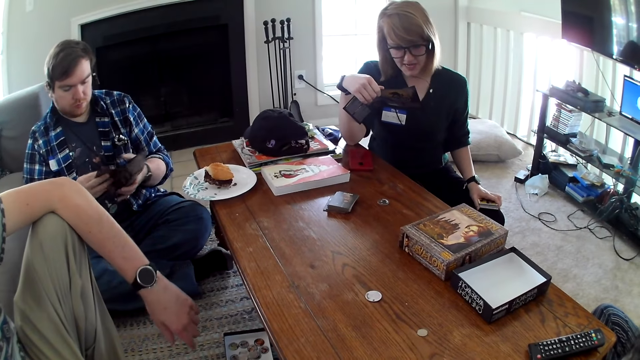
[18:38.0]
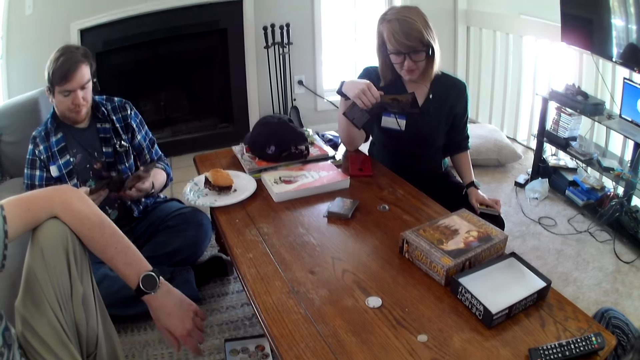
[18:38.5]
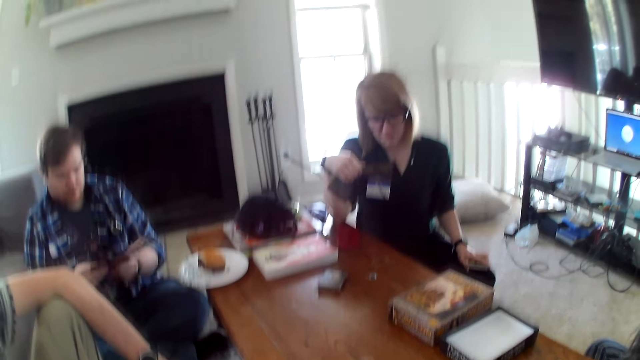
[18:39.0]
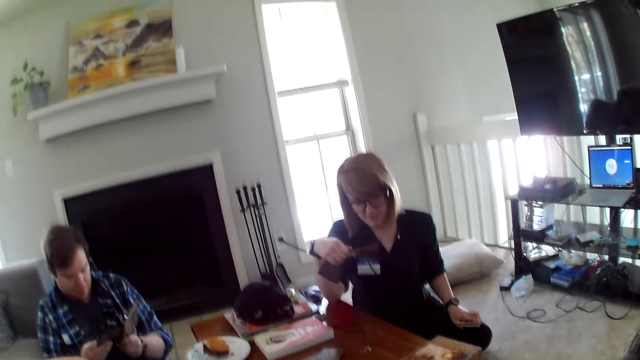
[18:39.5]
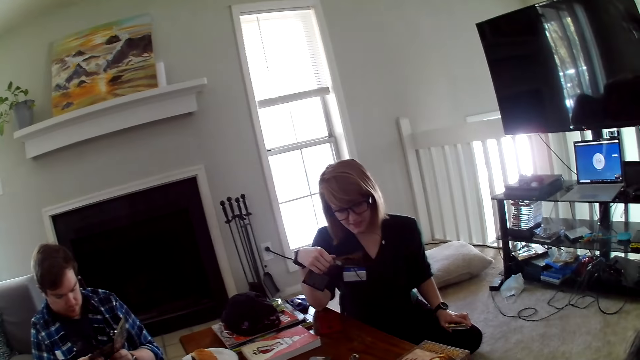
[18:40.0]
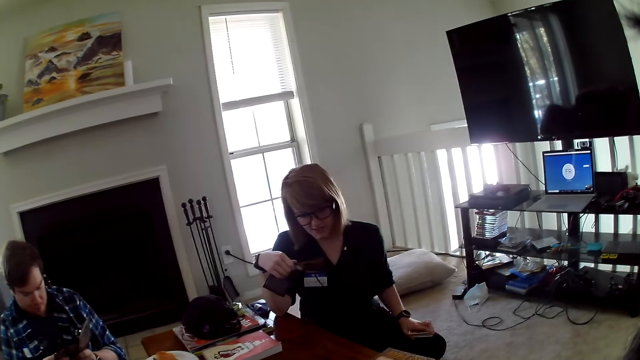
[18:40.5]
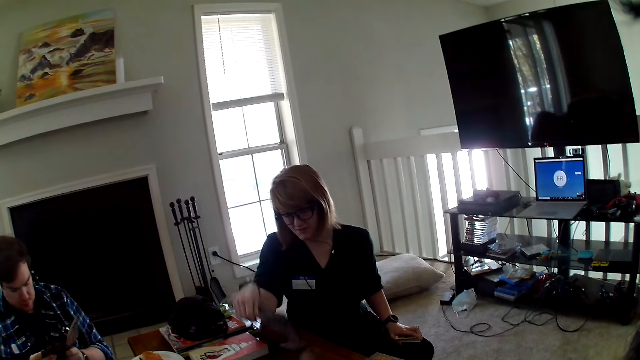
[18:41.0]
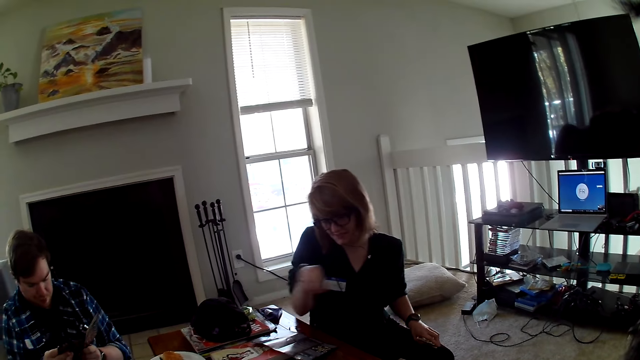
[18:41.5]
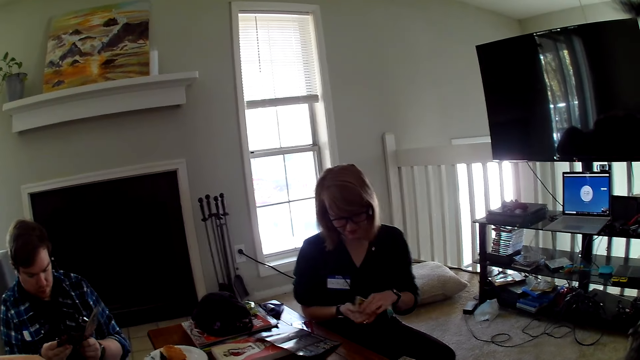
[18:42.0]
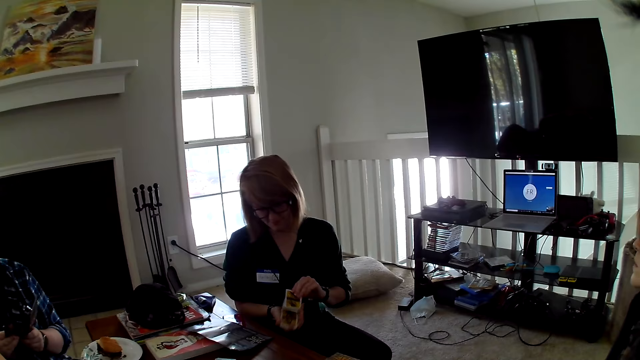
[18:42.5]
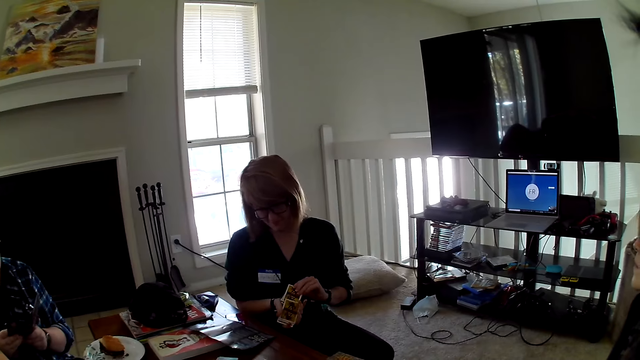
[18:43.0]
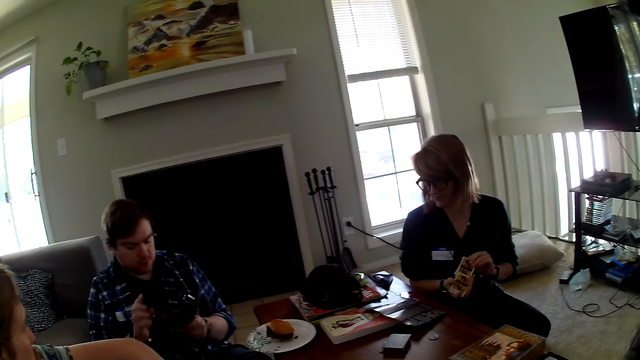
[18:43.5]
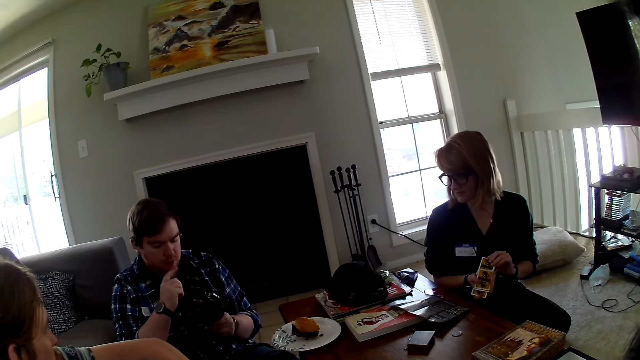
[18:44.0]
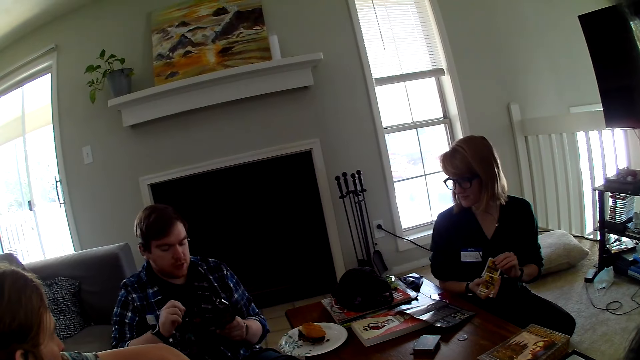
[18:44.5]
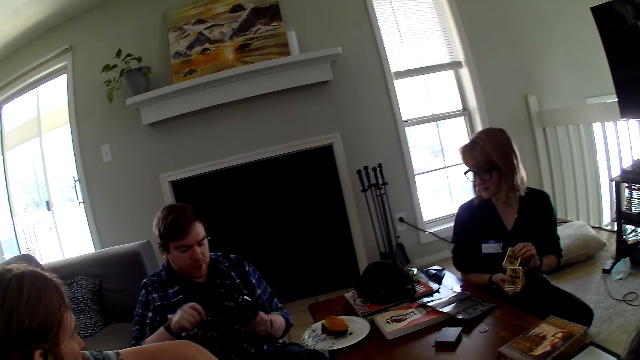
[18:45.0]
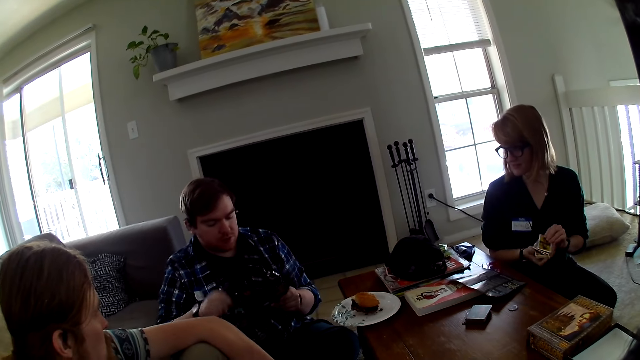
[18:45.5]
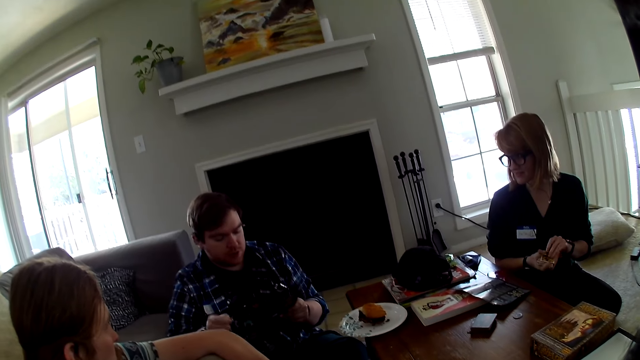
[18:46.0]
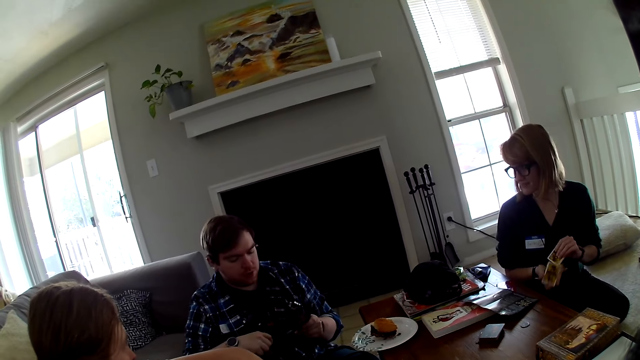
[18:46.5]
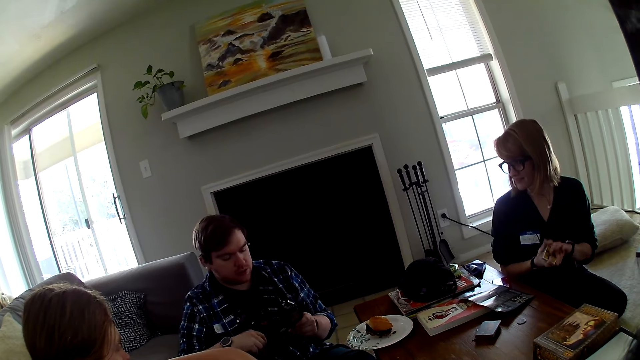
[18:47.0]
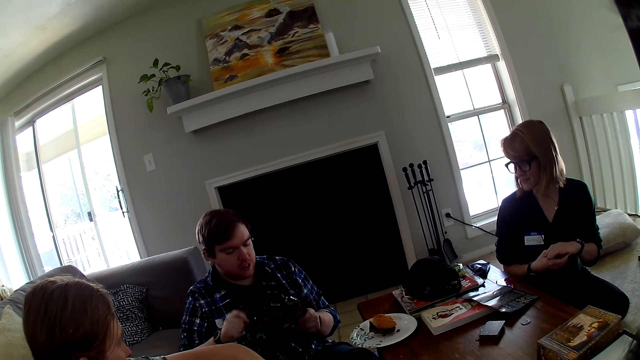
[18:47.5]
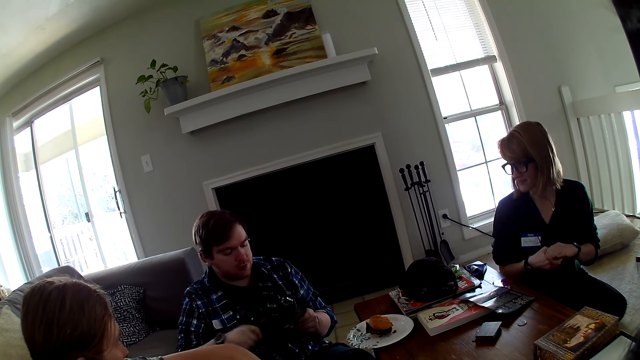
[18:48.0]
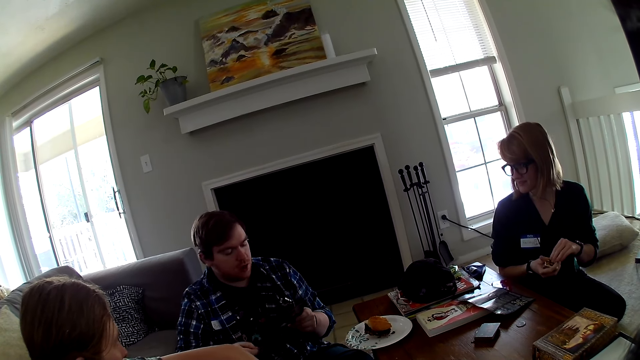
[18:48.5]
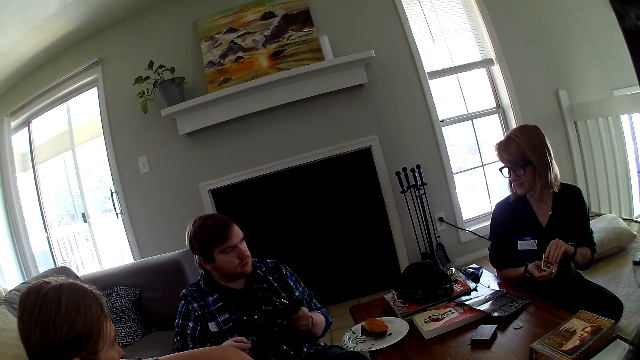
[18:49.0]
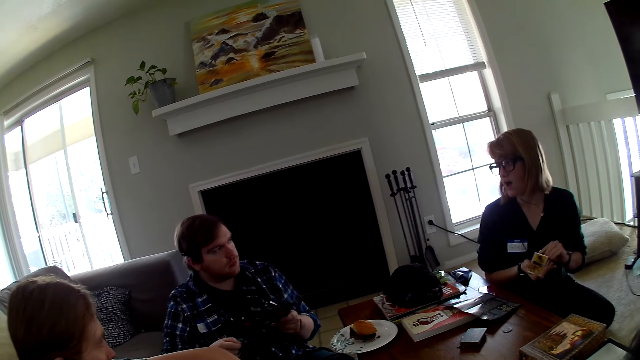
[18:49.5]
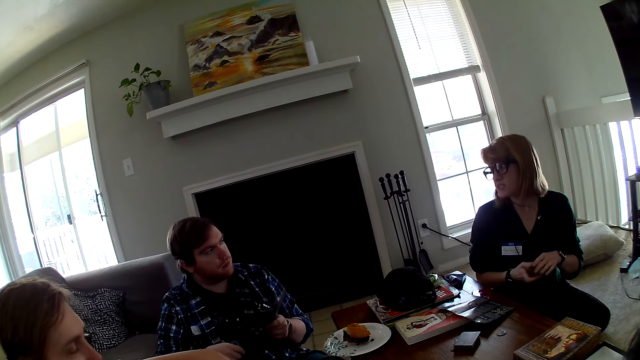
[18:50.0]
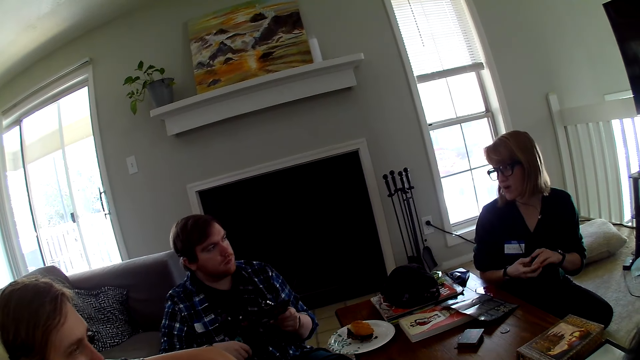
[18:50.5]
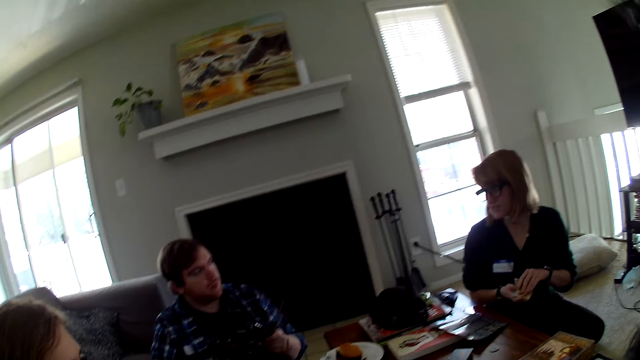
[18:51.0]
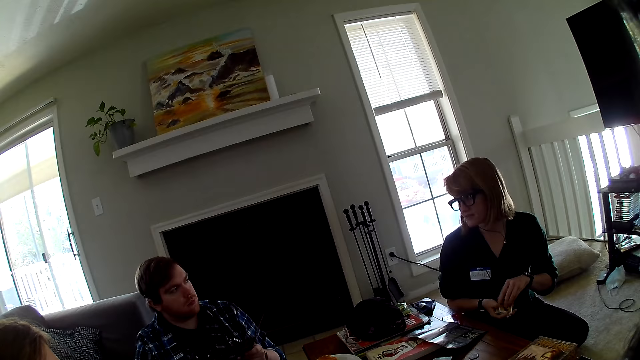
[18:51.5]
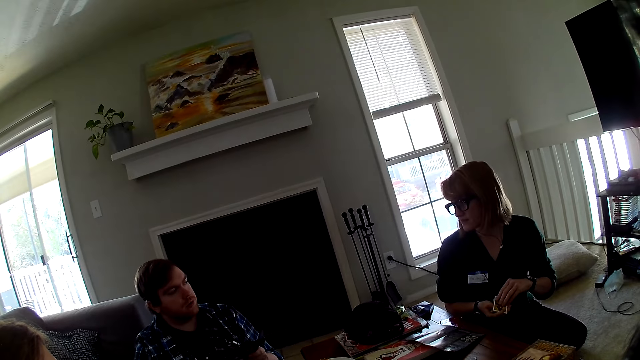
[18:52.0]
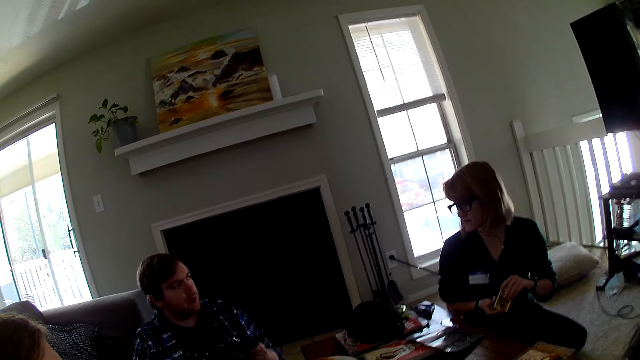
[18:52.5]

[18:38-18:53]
A man looks at the brochure. A woman reads the brochure. The woman puts the card on the table. The man moves the hand. The man reads the brochure. The woman reshuffles the cards.

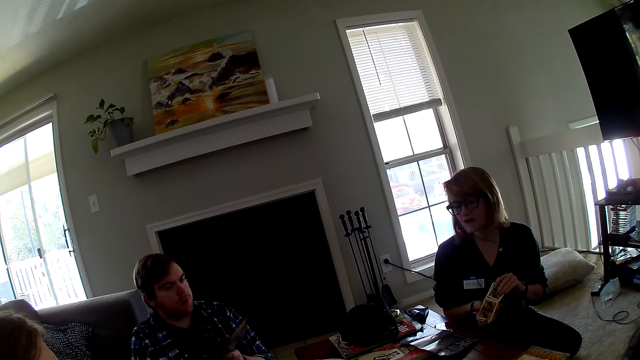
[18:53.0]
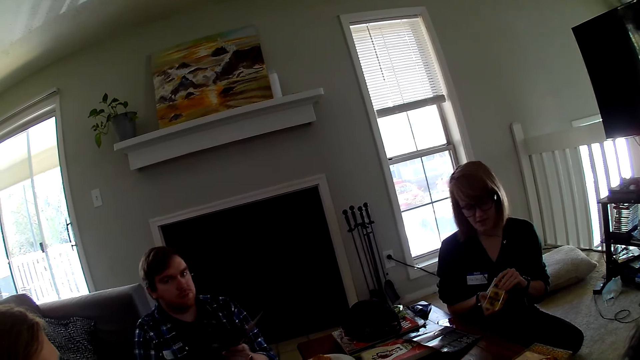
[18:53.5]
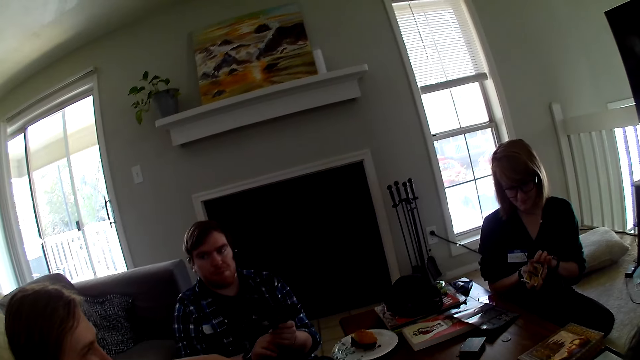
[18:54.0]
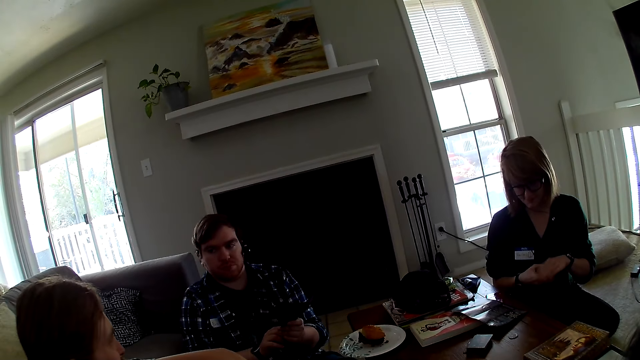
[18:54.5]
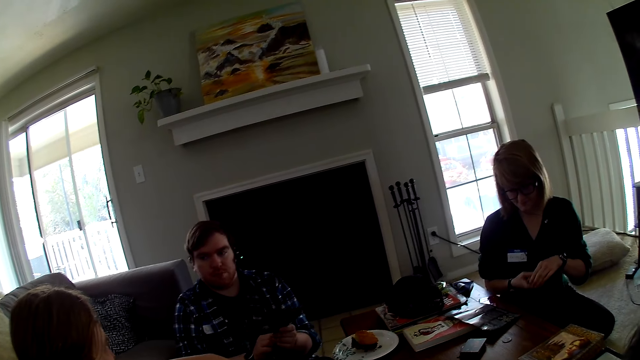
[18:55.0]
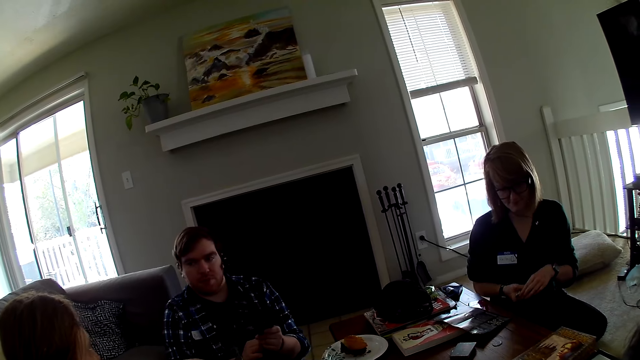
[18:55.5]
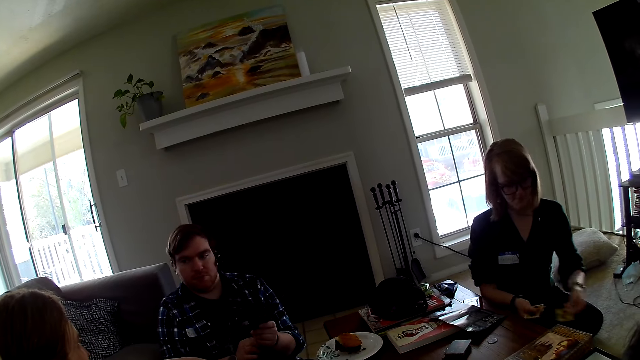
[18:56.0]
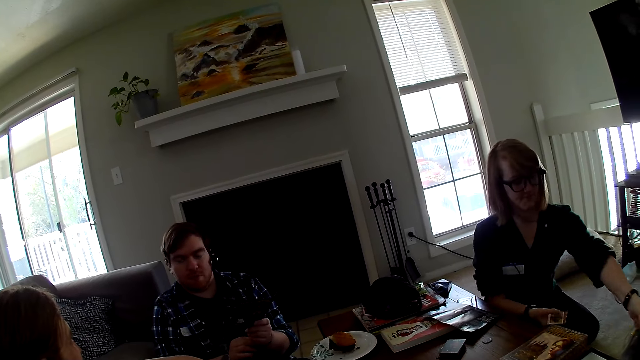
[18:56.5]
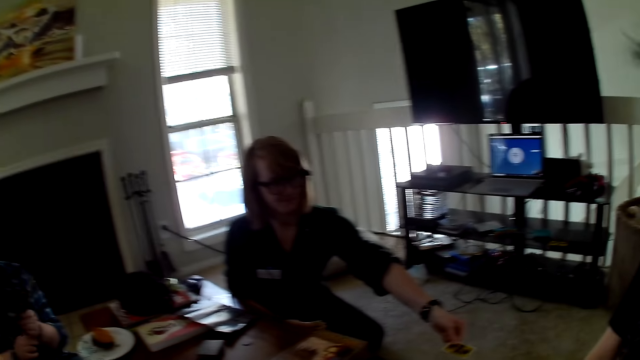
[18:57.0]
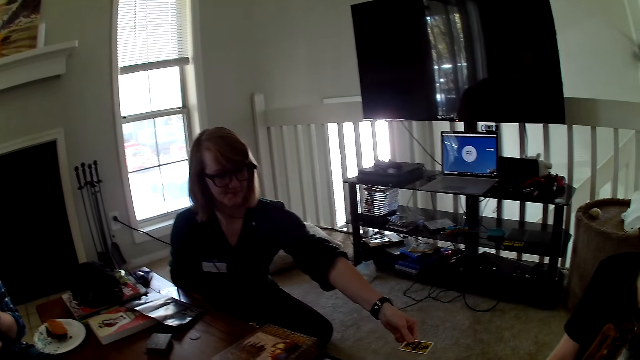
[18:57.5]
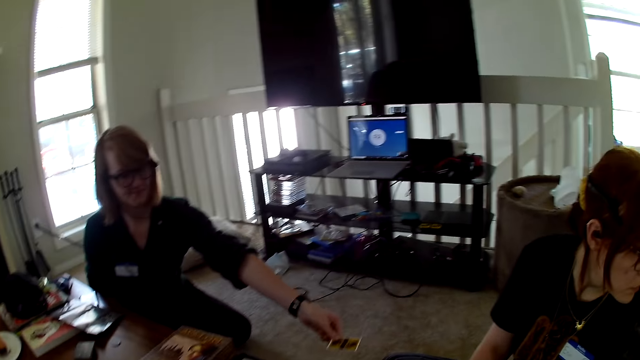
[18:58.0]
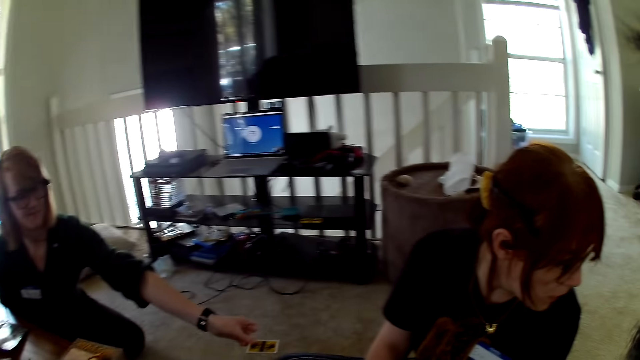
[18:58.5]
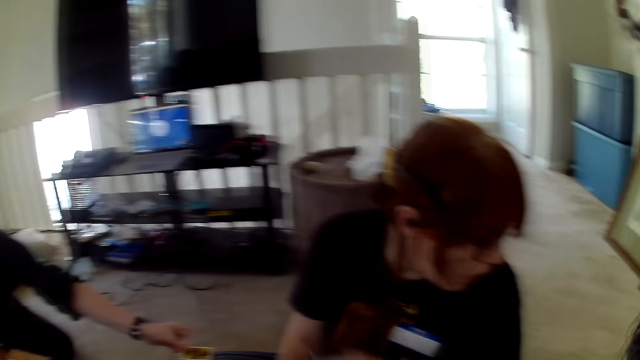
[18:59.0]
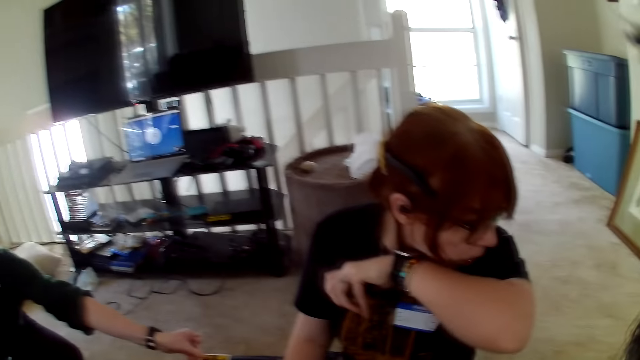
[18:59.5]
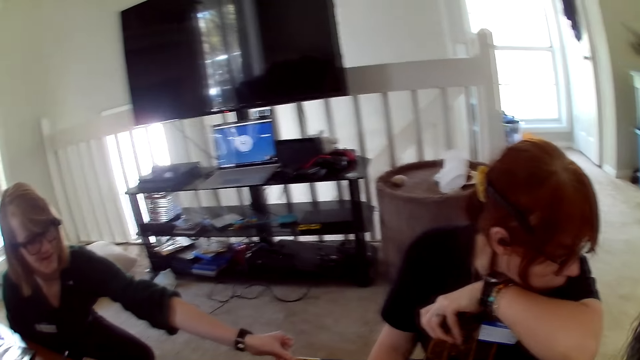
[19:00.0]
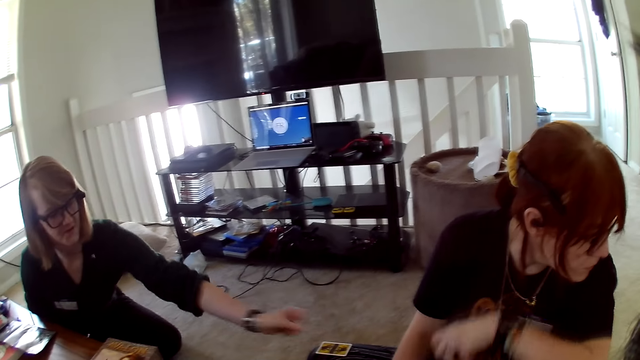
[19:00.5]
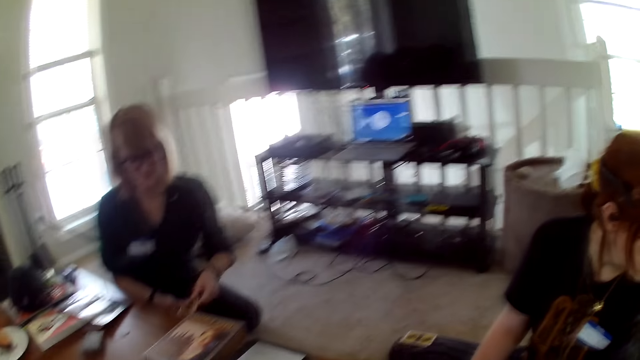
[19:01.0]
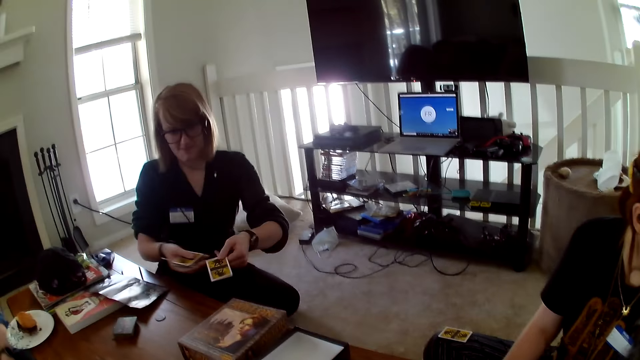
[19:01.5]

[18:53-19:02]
A woman distributes the cards. Another woman moves the hand.
